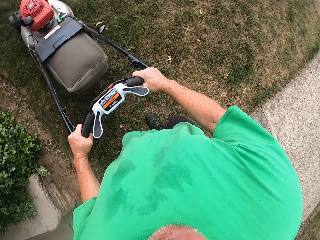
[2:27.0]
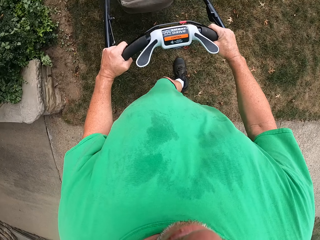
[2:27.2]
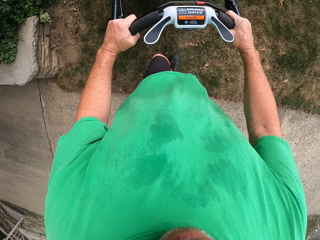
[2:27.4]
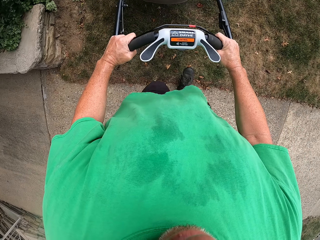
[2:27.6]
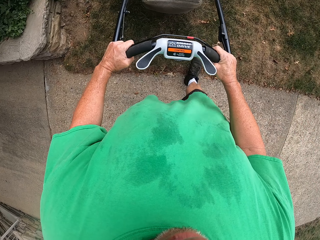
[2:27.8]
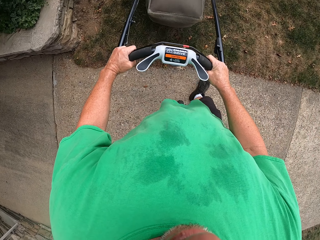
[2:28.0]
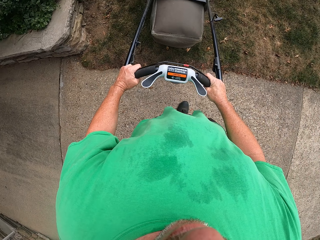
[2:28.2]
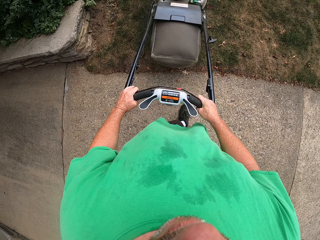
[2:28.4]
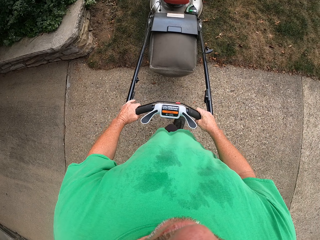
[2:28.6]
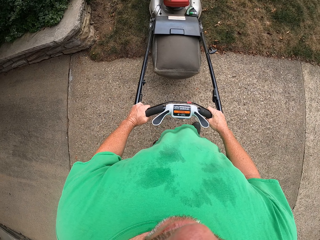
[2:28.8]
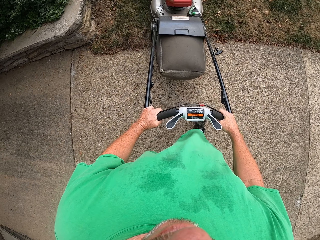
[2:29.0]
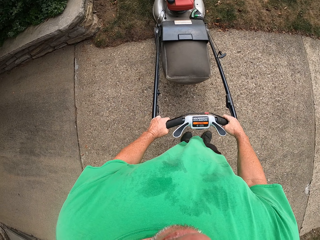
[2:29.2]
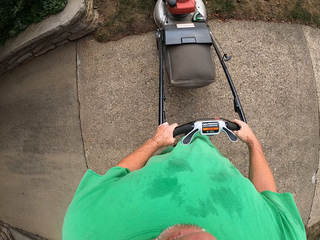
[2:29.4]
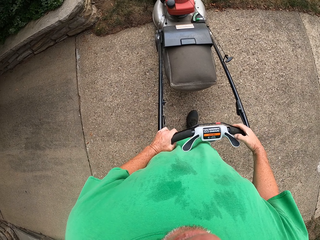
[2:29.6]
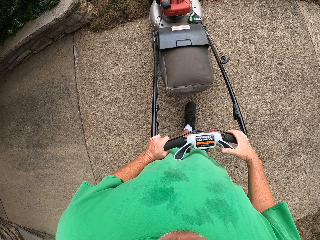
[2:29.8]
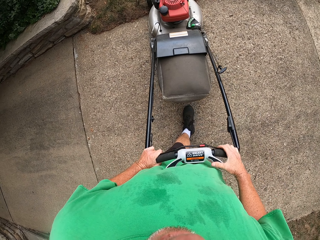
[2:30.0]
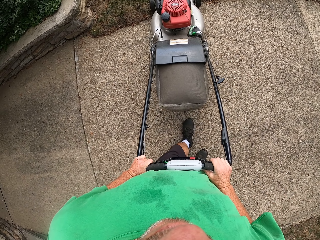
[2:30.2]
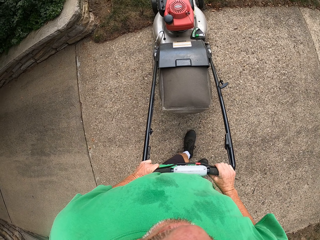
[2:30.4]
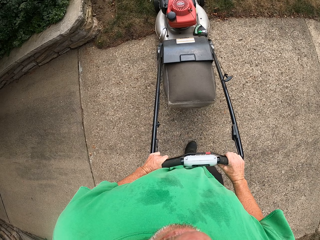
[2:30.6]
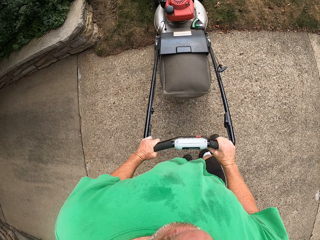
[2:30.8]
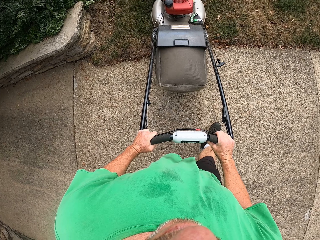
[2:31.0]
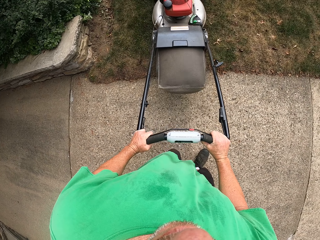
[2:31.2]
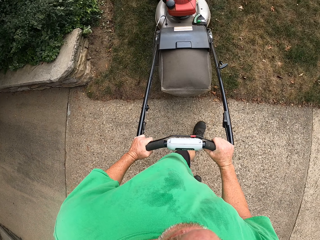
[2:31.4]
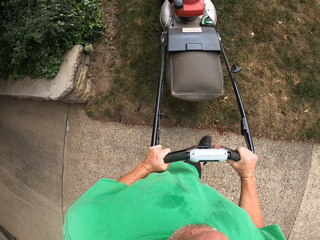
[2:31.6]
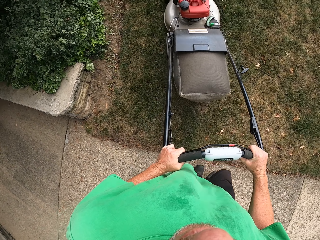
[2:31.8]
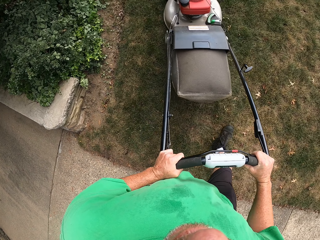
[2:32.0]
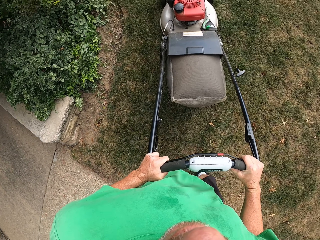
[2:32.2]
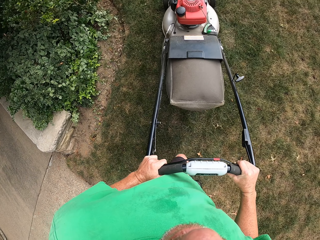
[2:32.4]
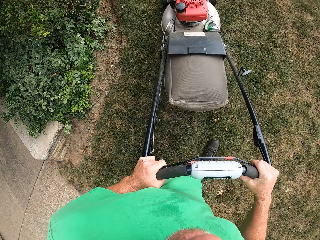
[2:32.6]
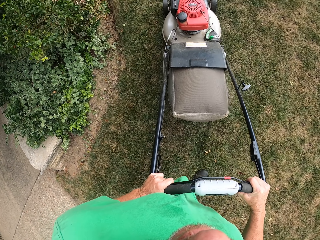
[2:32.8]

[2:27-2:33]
The camera wearer looks around the field. They cut the grasses on the ground with a lawnmower.

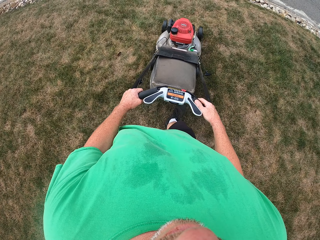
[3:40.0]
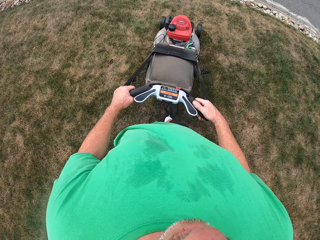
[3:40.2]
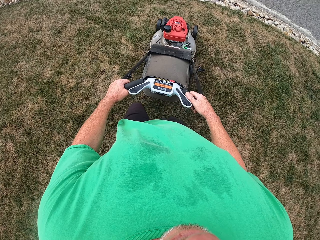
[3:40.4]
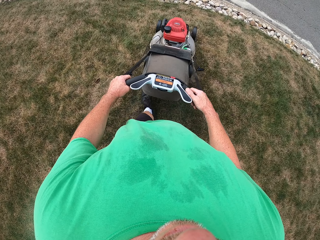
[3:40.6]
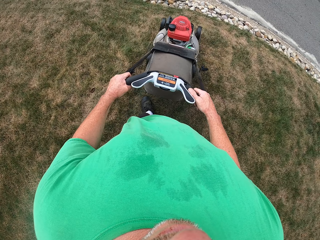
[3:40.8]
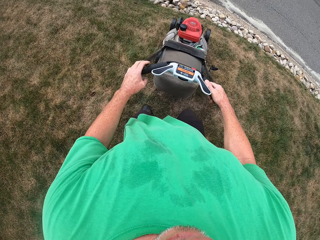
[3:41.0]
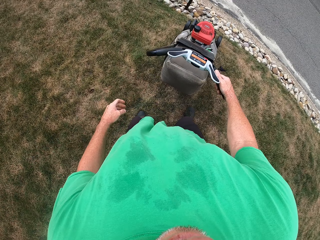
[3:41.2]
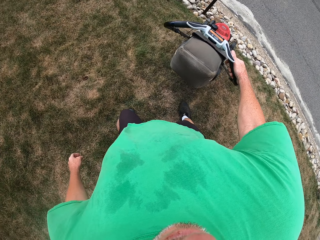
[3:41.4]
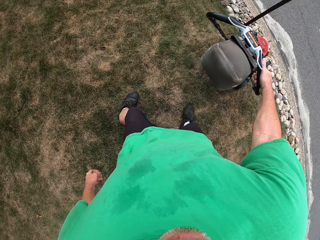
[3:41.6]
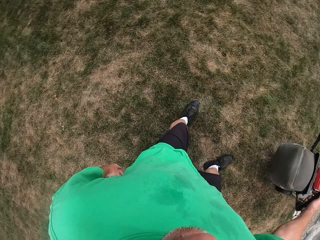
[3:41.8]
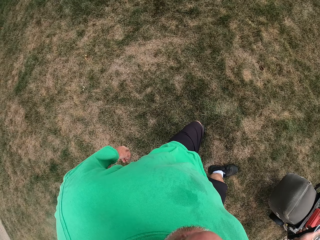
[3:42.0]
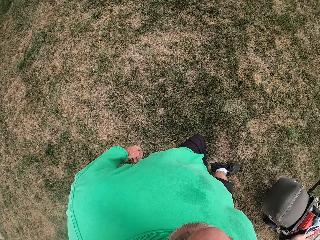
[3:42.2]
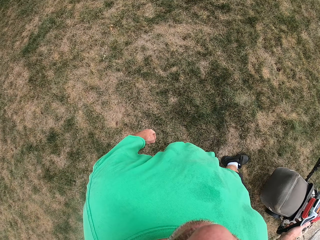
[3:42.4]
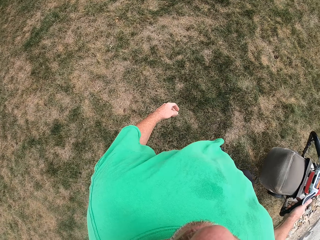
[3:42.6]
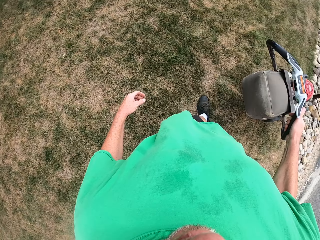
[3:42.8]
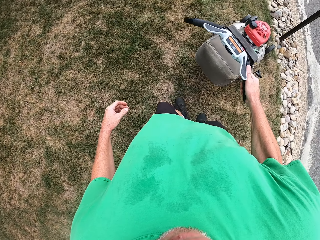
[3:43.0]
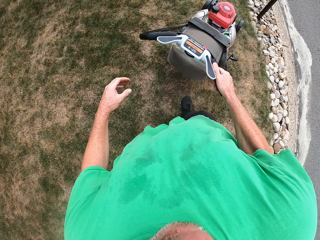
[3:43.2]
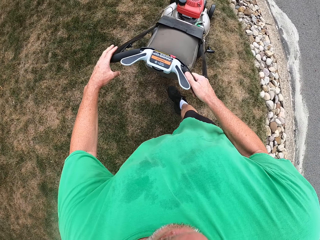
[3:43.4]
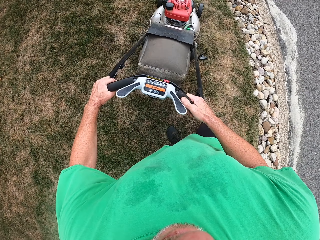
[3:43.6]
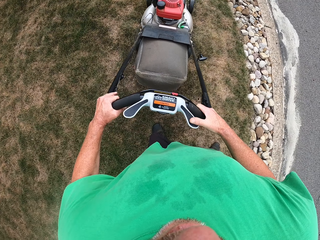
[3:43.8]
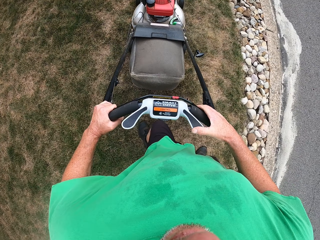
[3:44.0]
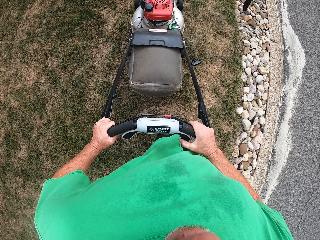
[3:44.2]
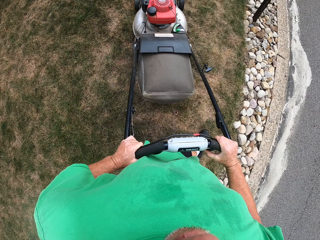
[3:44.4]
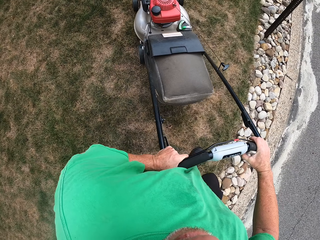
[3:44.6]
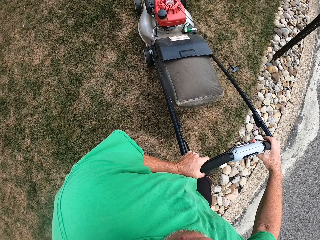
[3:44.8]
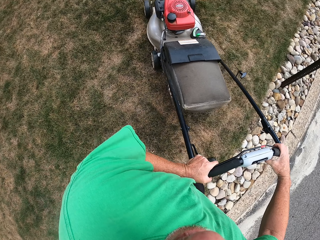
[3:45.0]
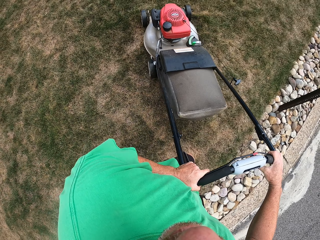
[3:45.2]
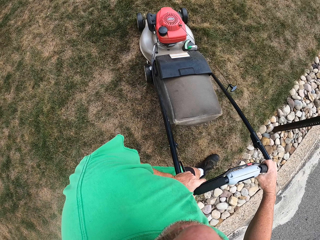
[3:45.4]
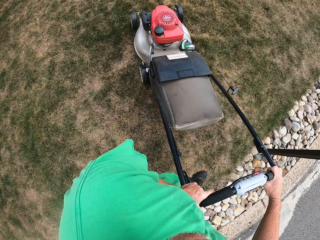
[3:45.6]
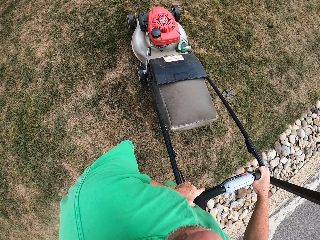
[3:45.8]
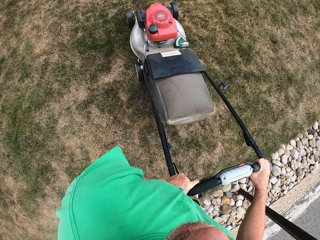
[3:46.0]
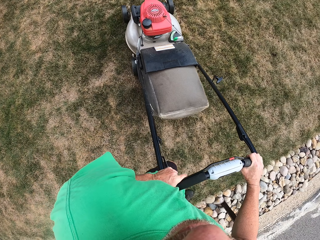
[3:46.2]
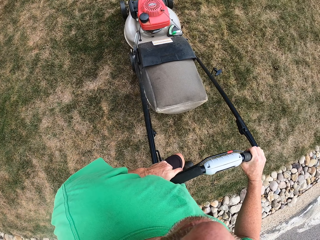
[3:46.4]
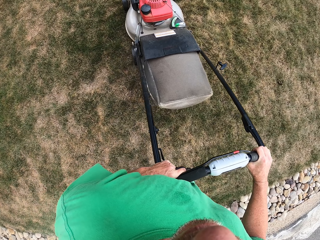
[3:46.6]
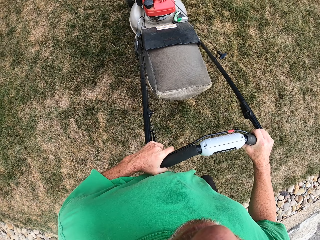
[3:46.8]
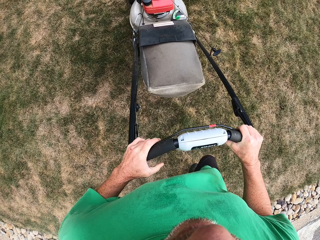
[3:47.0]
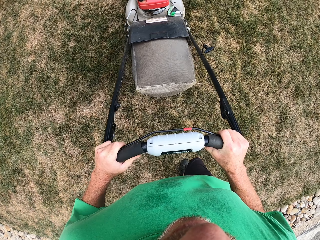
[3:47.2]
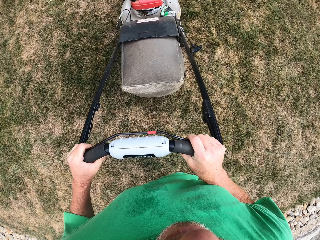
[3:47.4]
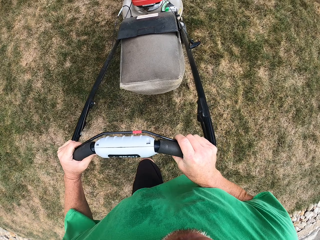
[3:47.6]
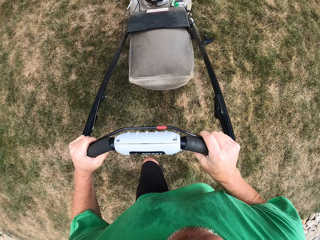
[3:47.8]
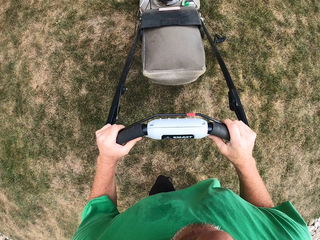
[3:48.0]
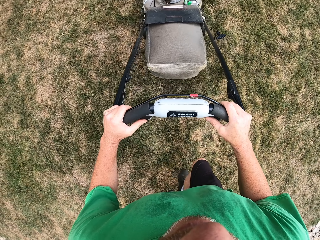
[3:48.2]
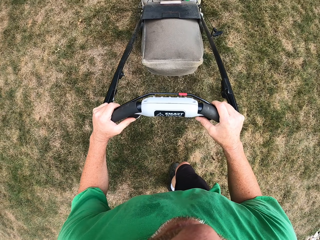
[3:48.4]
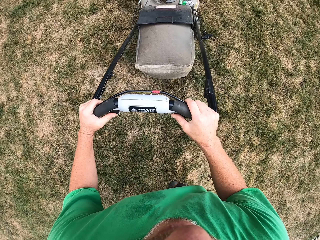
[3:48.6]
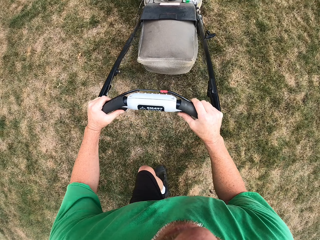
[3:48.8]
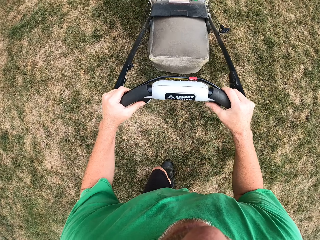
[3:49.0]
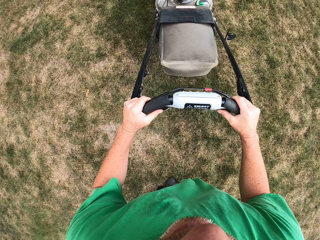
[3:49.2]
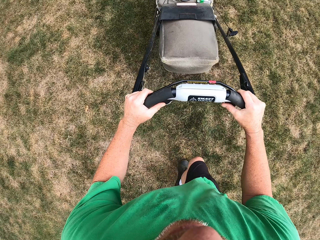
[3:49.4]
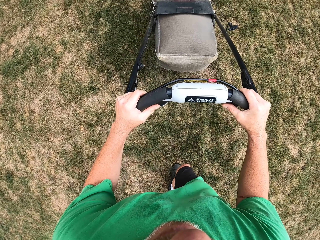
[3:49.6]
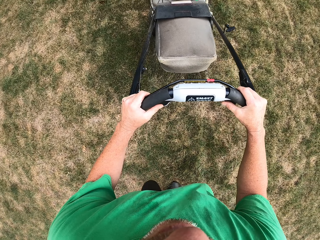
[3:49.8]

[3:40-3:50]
The camera wearer looks around the field. They cut the grasses on the ground with a lawnmower.

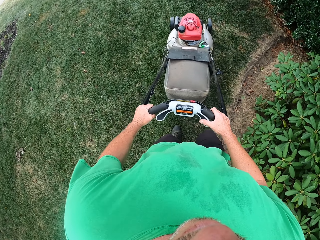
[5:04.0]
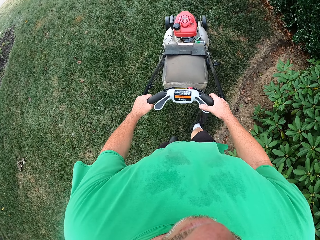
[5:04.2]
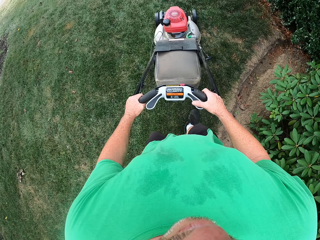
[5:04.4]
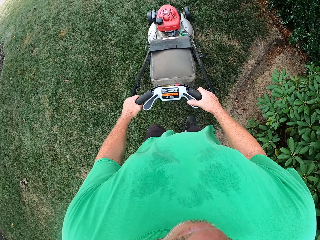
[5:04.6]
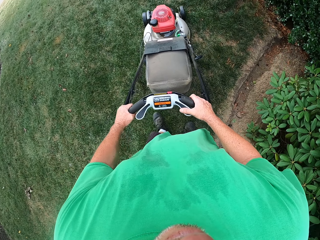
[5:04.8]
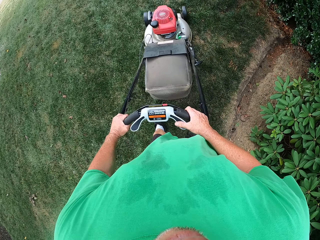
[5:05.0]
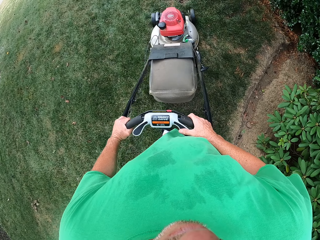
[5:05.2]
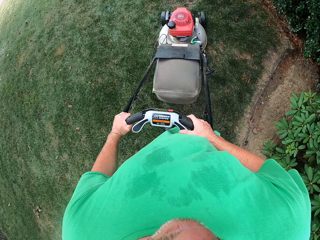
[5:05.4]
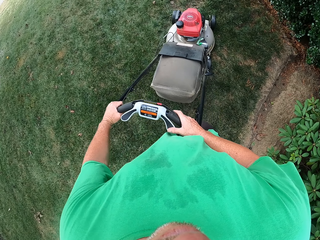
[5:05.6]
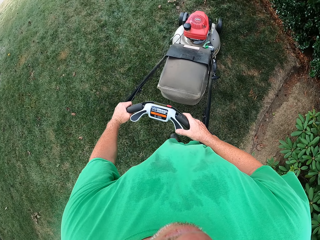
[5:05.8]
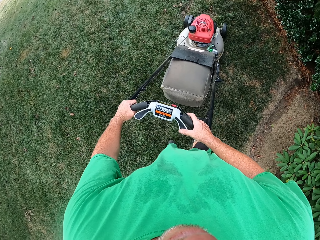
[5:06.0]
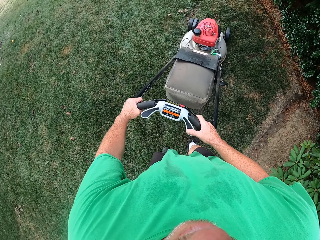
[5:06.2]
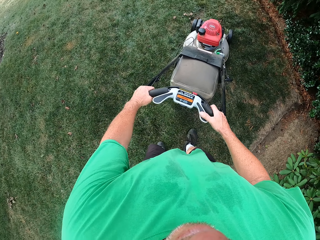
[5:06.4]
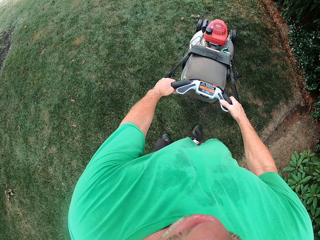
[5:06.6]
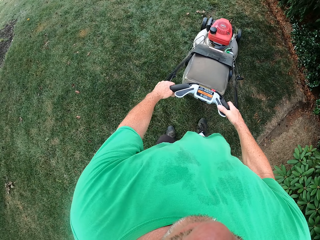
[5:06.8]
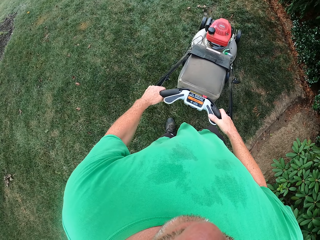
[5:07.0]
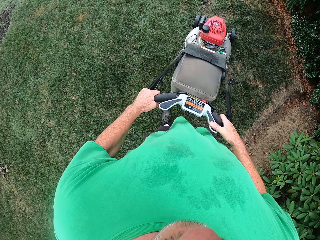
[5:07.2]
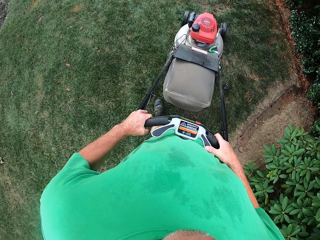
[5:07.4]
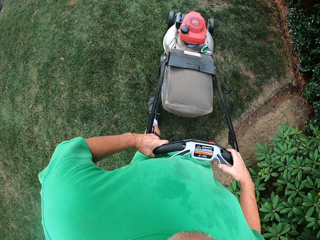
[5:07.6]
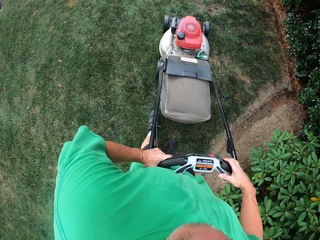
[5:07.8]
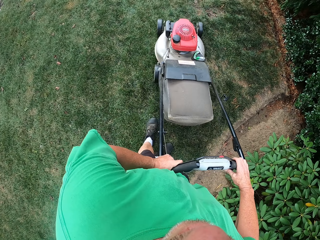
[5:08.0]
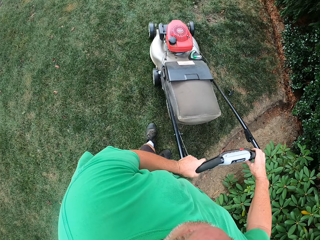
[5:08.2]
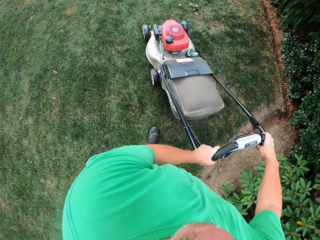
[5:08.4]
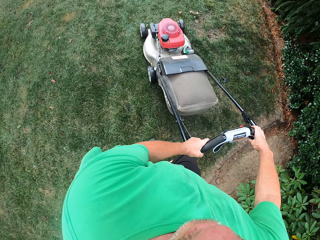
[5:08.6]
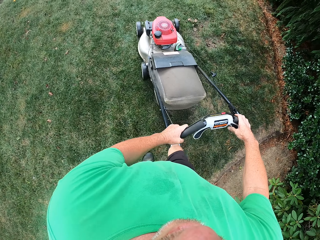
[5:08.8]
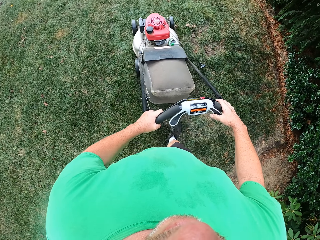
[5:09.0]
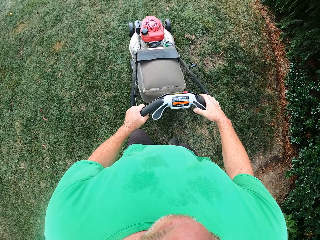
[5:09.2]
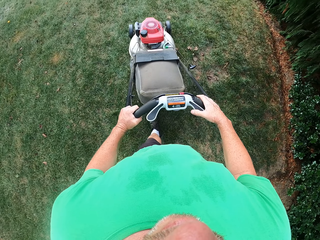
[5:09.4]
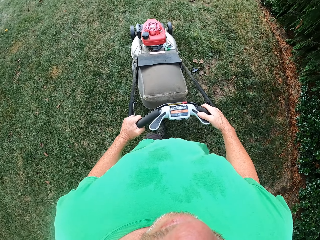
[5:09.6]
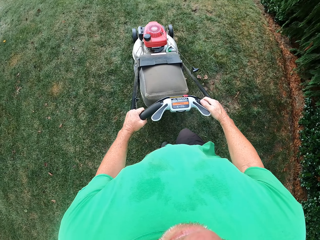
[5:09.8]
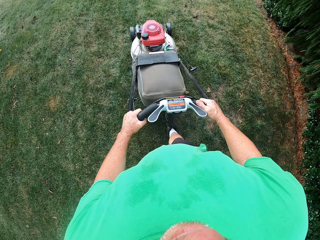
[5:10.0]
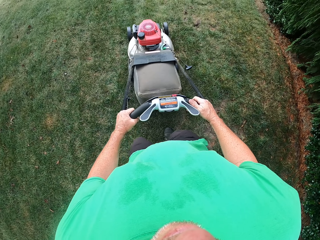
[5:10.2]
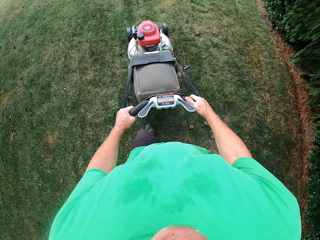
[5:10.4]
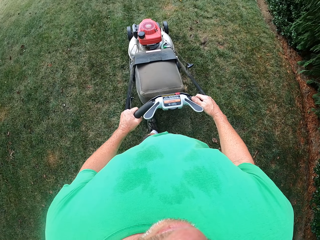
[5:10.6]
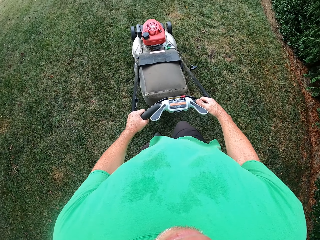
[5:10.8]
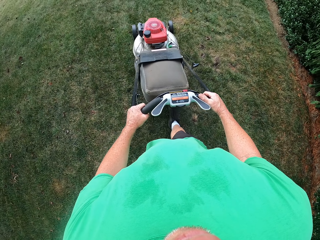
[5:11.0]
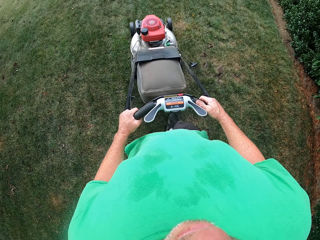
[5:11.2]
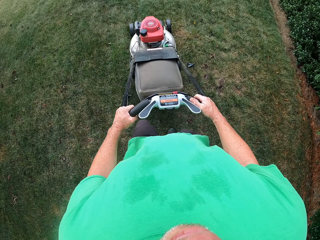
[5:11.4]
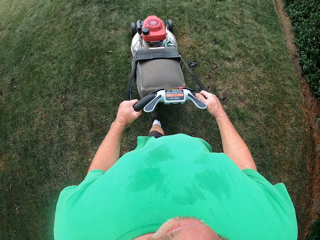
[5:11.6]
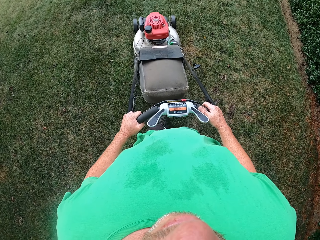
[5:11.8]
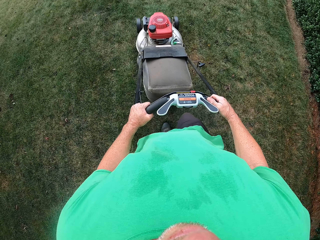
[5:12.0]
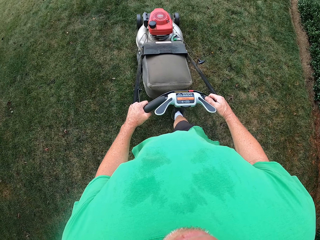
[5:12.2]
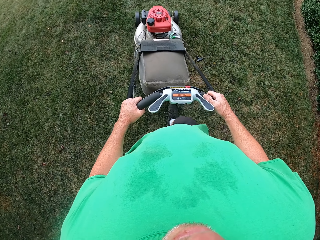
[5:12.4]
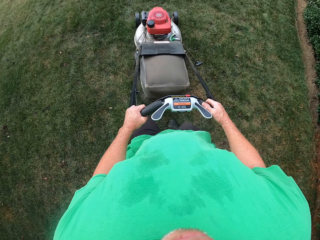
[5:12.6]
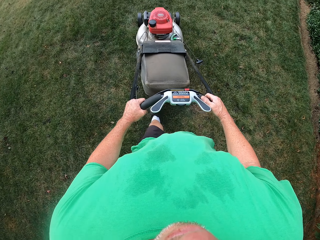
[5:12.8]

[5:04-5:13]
The camera wearer stands. They walk with a lawn mower.
